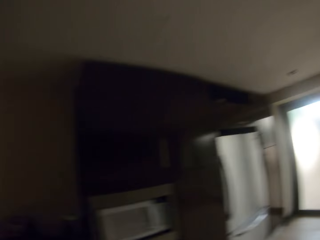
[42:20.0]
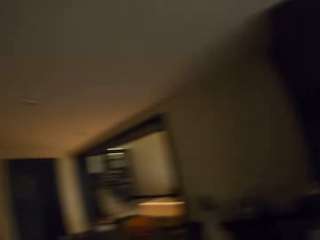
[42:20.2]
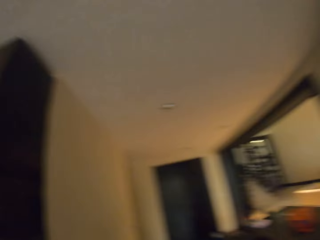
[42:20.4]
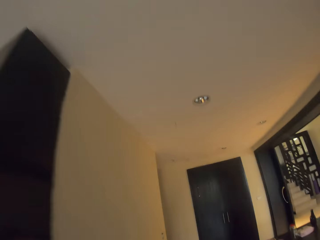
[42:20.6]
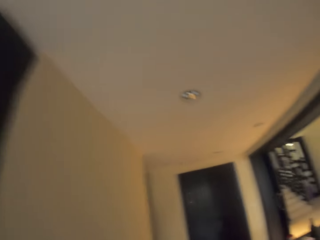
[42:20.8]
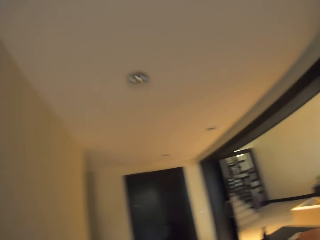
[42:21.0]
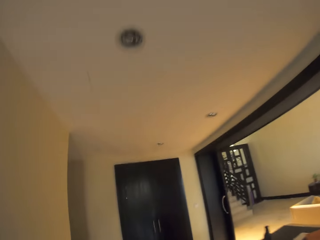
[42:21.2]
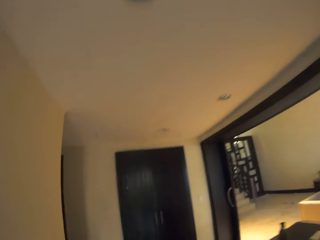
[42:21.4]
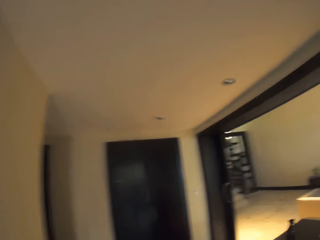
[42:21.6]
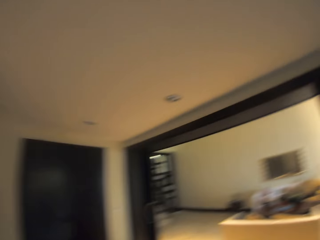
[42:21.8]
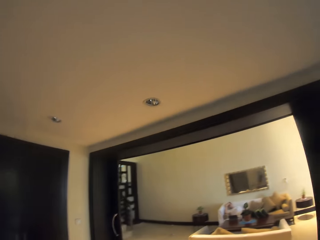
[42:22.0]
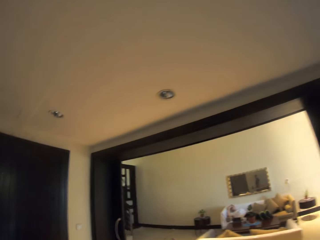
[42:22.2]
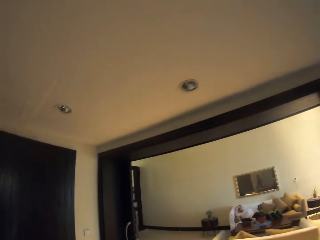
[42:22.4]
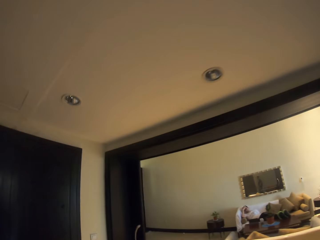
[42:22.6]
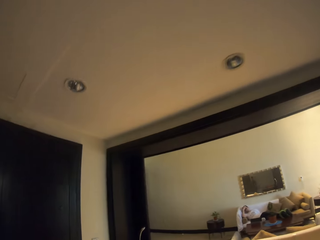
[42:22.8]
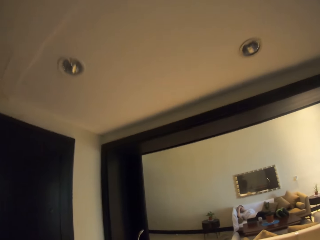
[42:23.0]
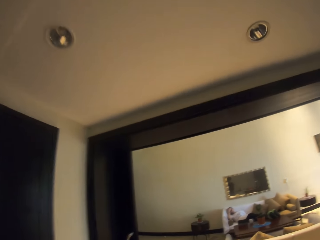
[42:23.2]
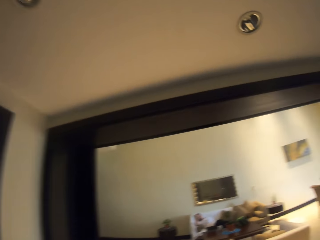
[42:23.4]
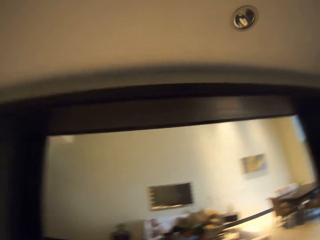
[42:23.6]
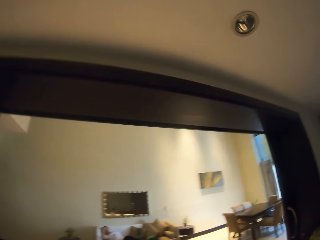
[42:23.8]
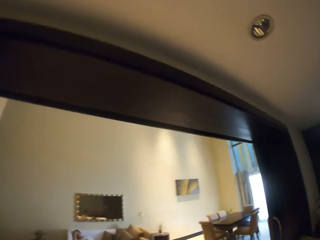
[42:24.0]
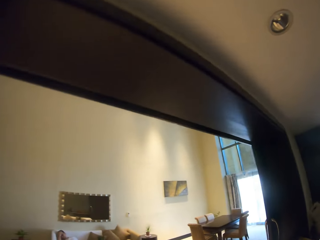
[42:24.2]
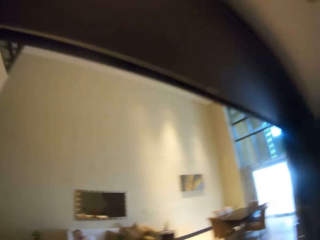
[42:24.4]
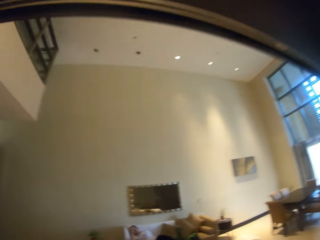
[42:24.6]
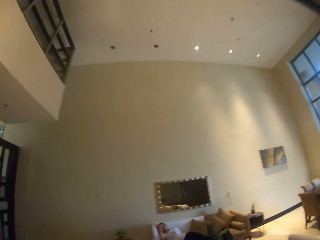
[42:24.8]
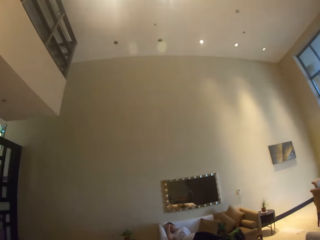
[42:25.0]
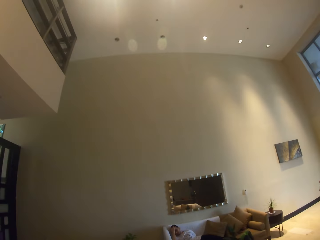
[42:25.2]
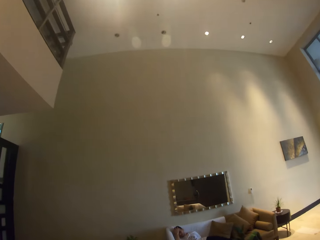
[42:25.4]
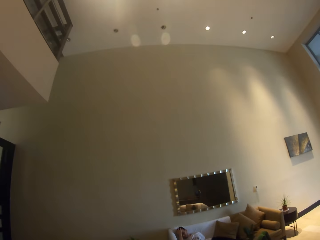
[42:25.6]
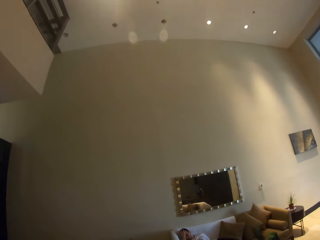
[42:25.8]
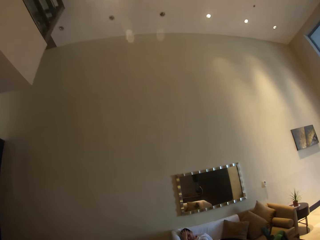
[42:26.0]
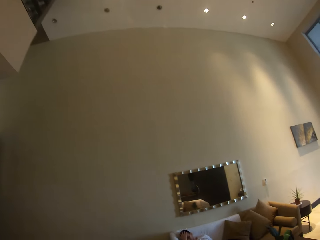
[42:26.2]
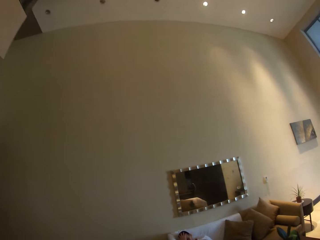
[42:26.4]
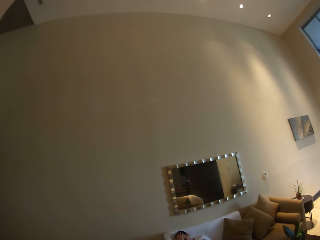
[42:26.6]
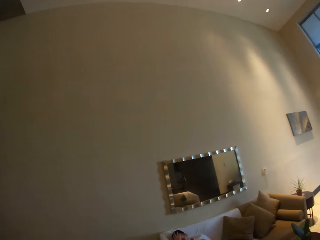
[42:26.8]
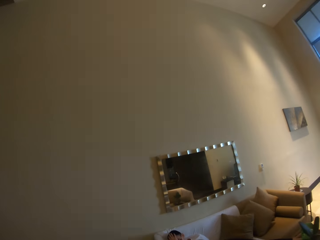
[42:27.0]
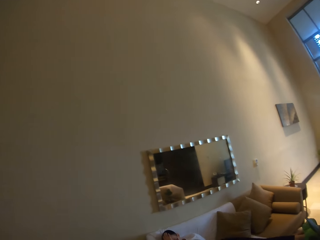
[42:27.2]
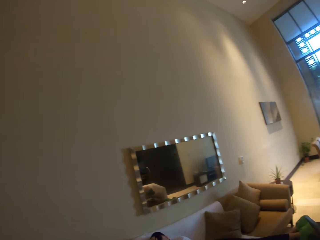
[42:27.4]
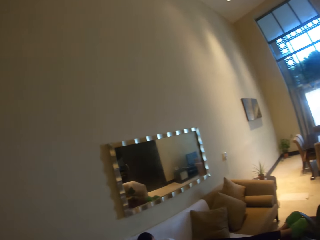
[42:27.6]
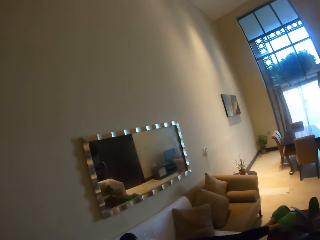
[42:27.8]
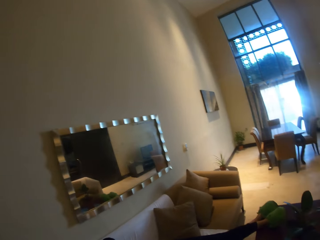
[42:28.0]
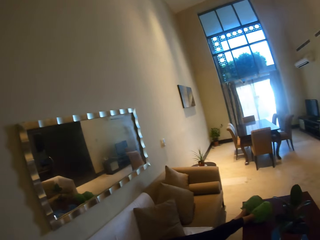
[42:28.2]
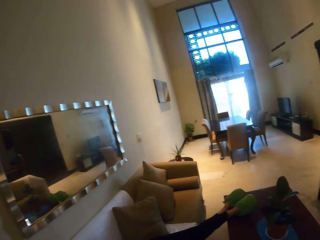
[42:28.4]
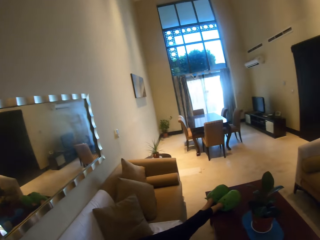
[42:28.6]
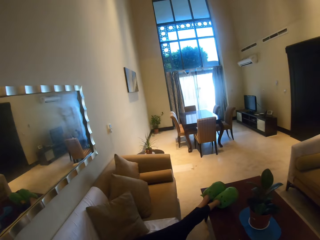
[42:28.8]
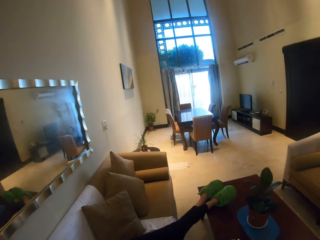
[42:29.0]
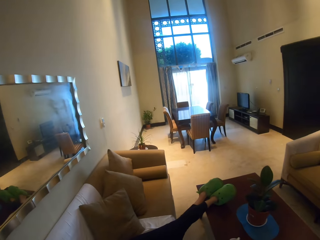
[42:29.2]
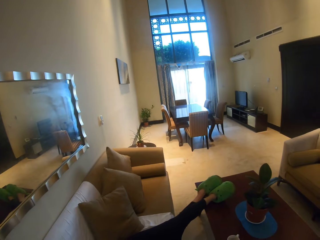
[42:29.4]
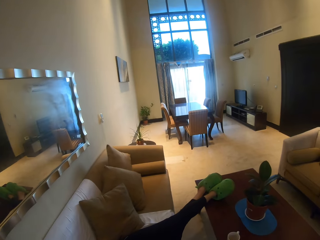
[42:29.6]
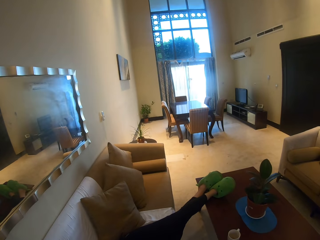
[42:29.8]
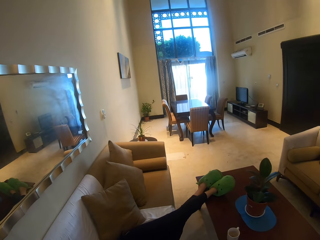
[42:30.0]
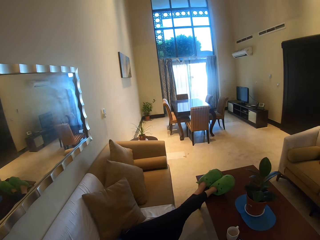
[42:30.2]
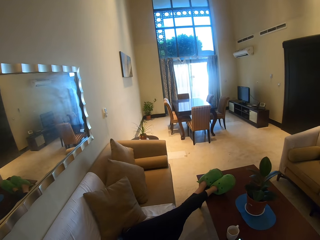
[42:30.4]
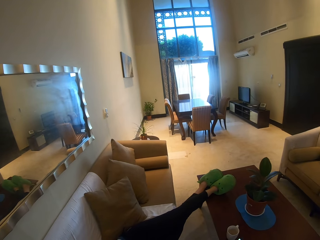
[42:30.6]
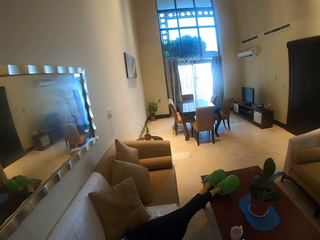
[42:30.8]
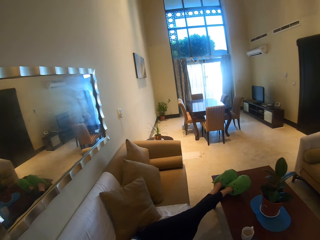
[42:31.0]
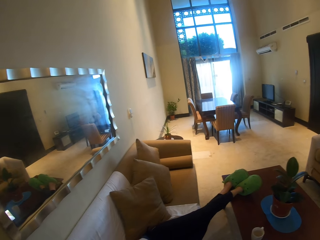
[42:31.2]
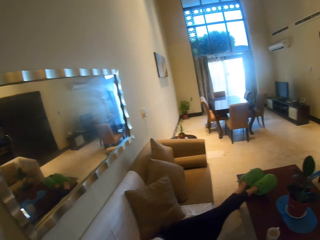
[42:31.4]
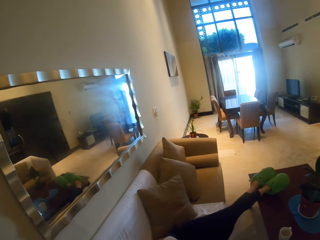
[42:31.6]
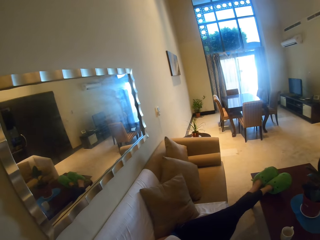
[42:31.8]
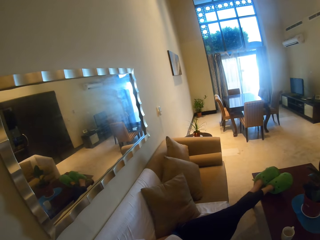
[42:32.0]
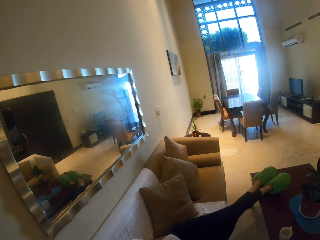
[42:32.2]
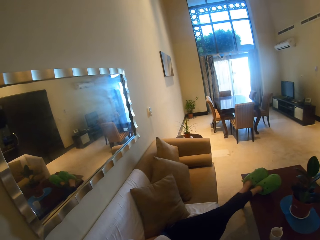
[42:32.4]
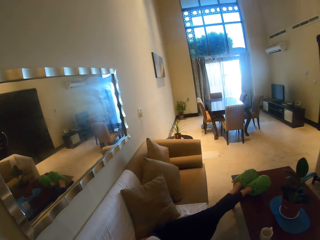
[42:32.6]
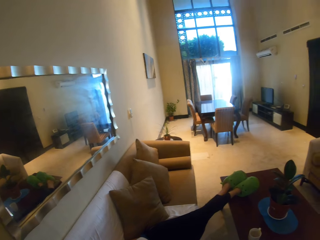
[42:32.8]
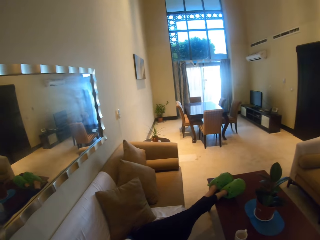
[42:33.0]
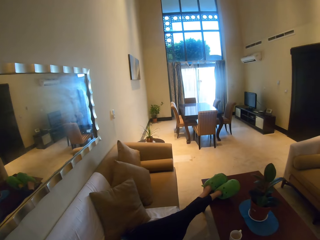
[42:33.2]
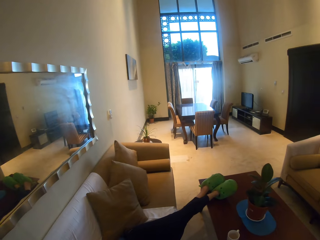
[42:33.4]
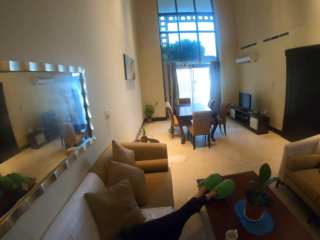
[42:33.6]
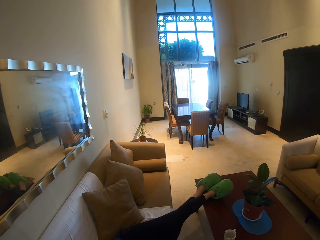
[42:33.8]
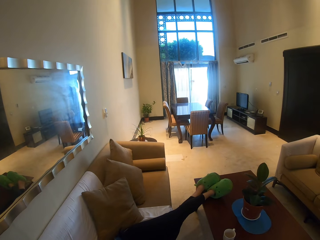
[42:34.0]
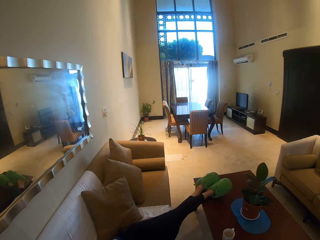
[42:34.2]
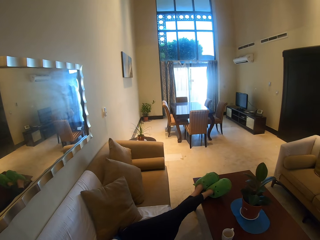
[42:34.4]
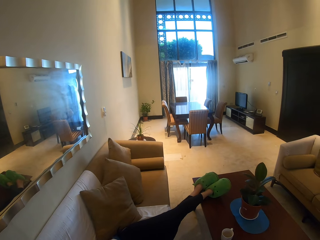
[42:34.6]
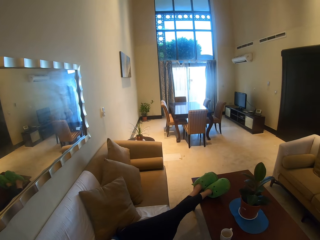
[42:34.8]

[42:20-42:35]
The camera wearer walks towards a man. They exit the kitchen. They talk to the man at the living room. They stare at the man.

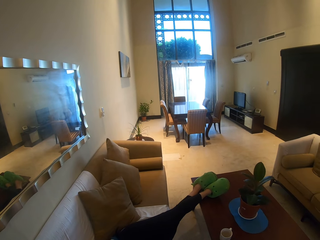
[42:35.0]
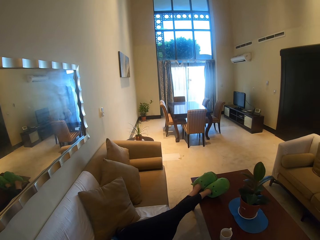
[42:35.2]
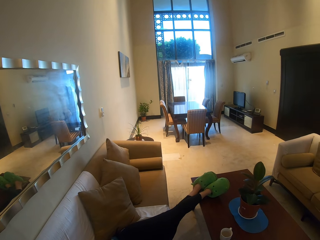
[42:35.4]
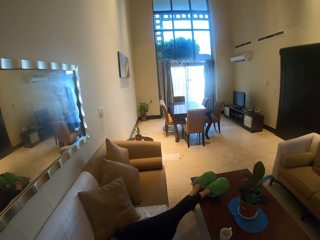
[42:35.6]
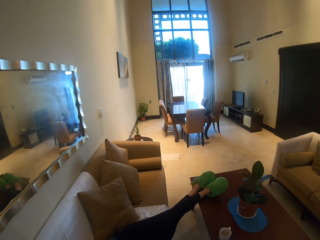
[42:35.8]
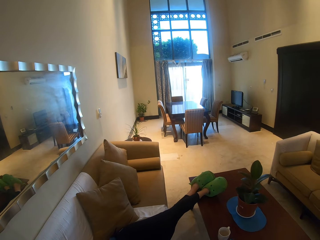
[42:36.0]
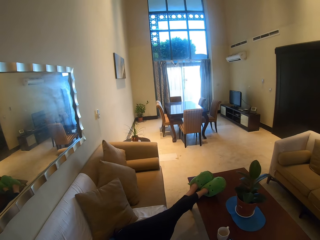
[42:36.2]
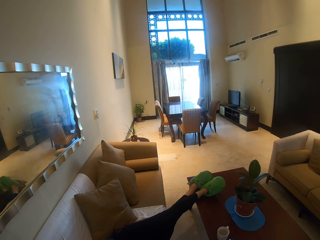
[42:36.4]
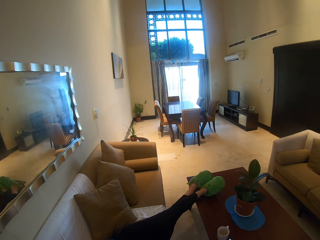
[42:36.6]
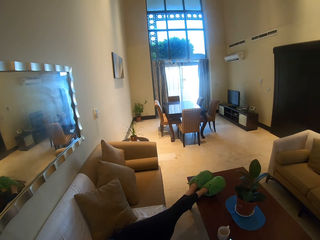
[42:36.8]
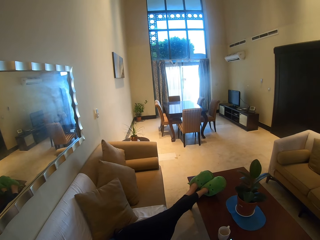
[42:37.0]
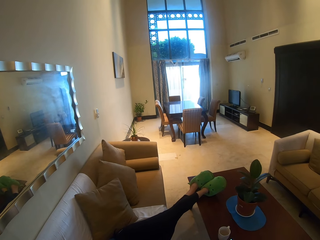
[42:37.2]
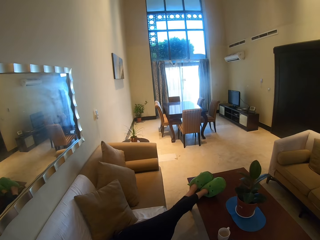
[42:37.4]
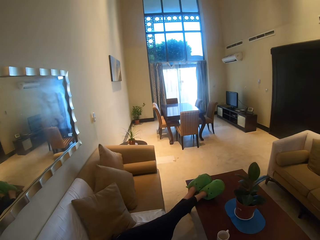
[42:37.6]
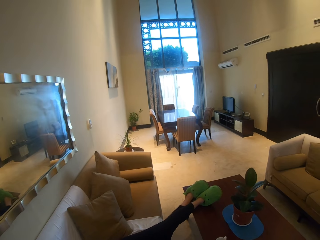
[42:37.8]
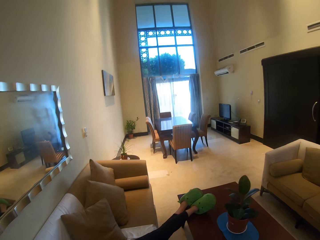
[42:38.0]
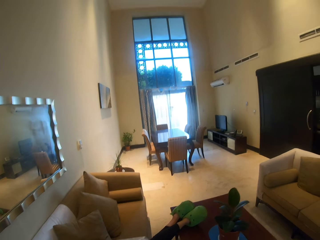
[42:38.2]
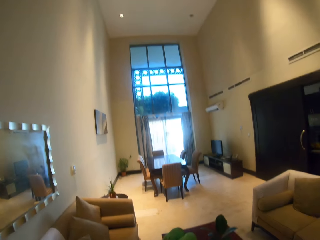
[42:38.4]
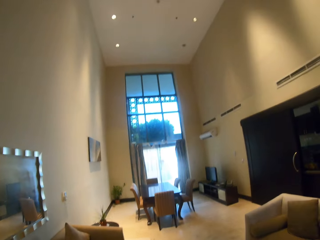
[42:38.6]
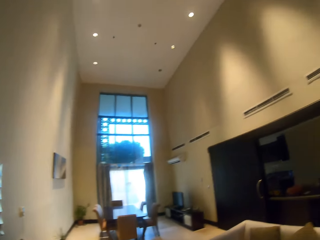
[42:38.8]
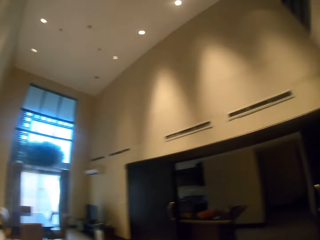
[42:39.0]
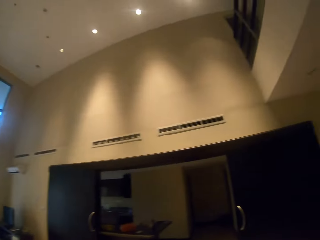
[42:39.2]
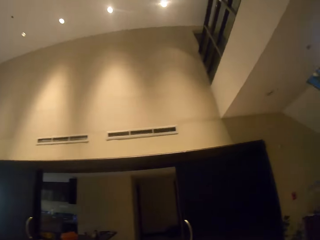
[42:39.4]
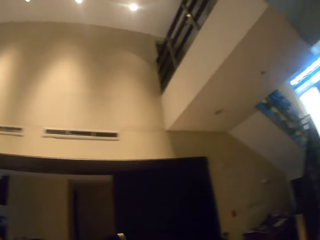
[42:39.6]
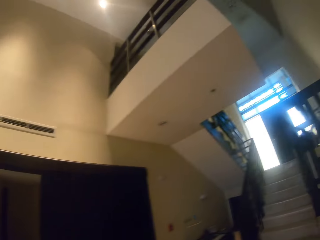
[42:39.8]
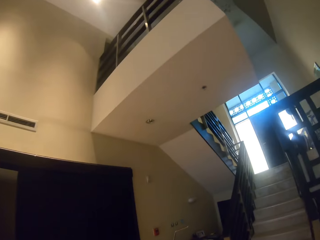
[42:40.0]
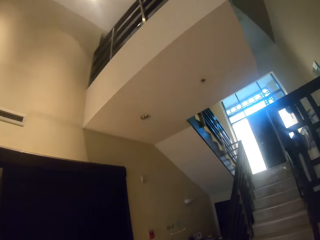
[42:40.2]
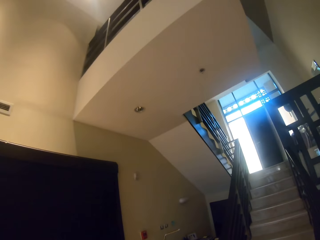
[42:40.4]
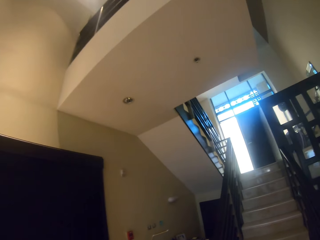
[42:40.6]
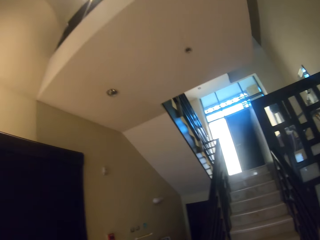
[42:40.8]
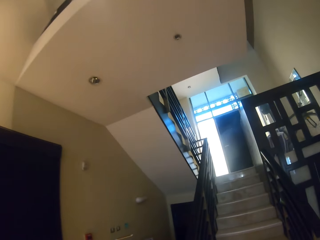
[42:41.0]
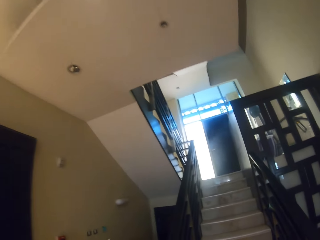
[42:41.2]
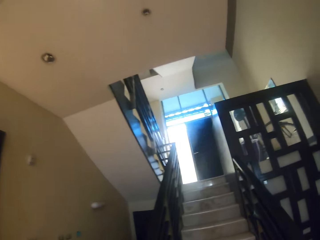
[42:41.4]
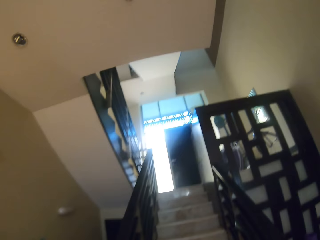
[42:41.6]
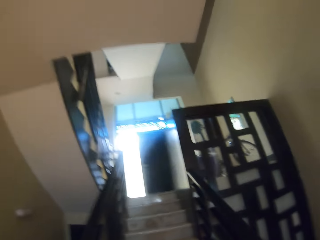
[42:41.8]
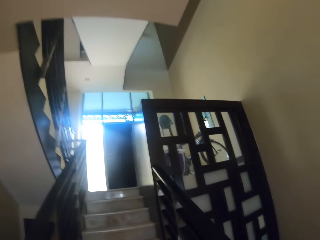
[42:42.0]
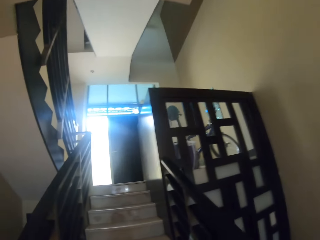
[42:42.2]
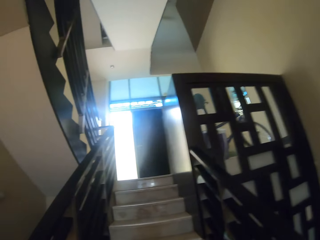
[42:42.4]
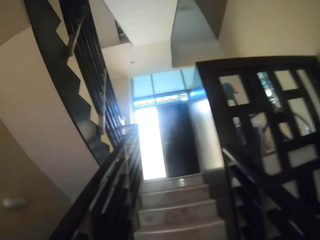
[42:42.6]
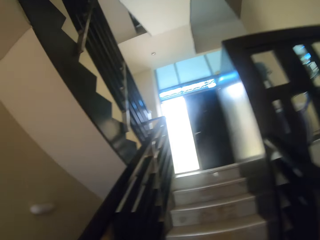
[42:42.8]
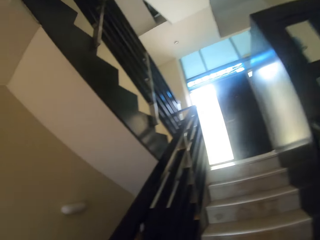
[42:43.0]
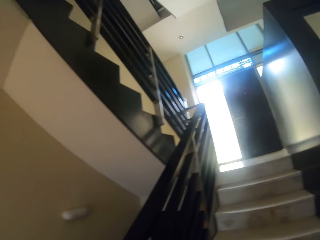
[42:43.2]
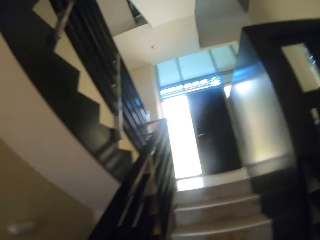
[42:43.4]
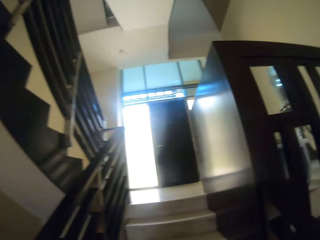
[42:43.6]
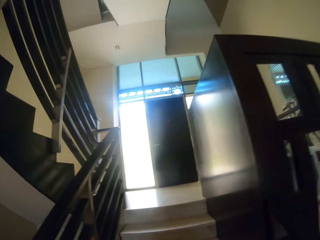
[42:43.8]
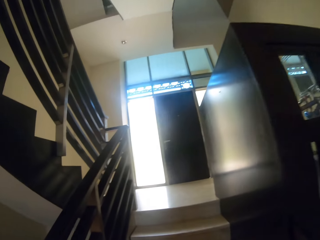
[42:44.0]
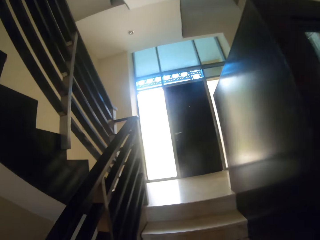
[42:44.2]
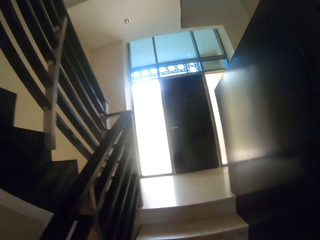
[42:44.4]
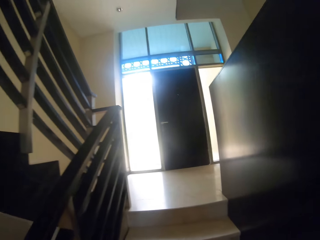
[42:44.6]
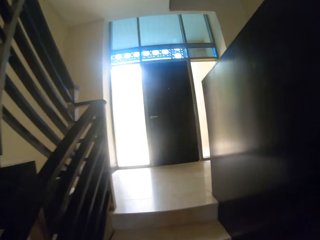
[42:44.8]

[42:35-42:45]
The camera wearer turns towards the stairs. They ascend the stairs.
